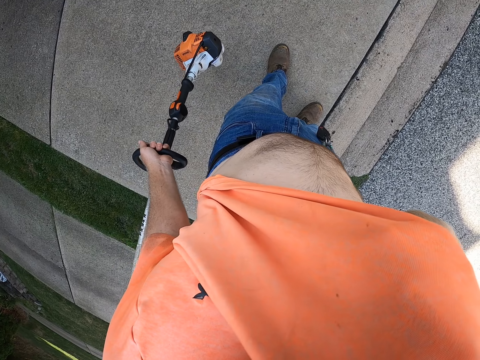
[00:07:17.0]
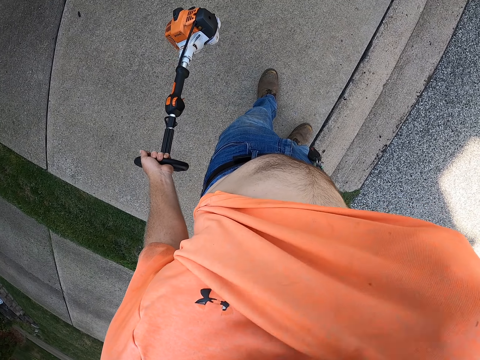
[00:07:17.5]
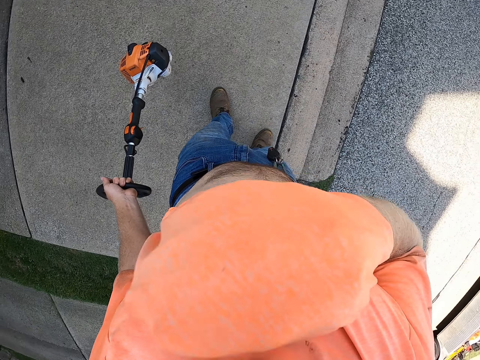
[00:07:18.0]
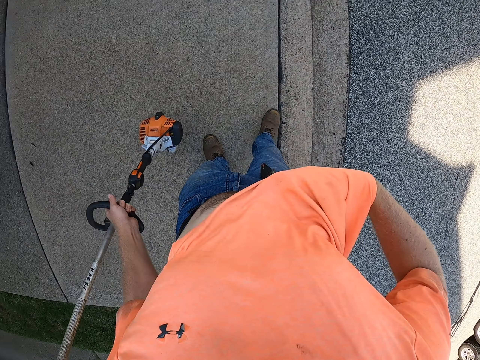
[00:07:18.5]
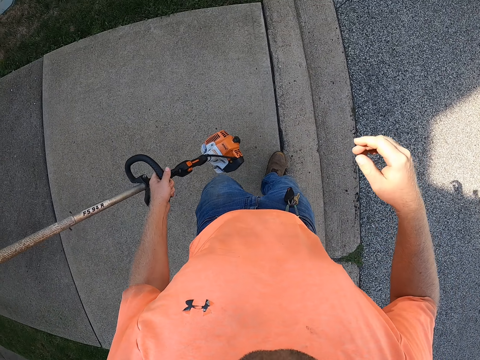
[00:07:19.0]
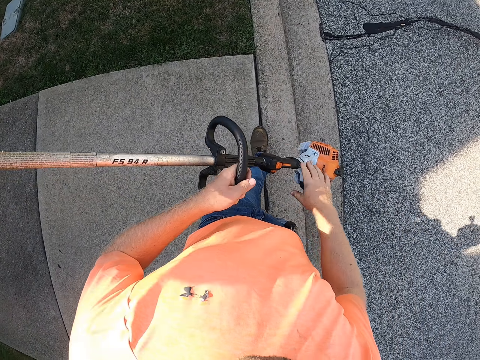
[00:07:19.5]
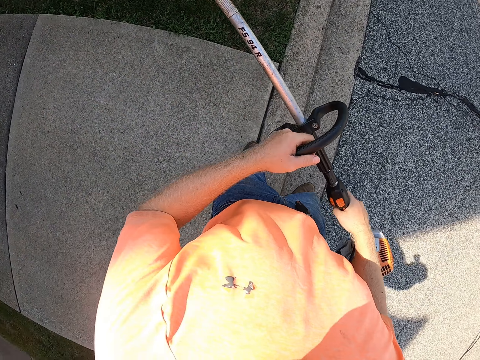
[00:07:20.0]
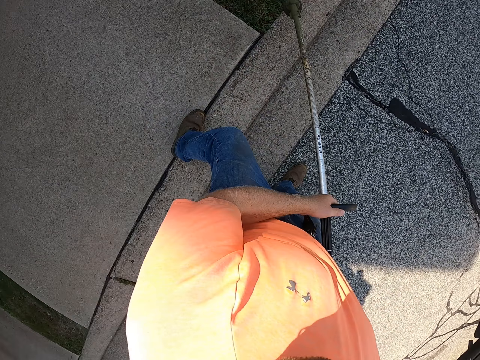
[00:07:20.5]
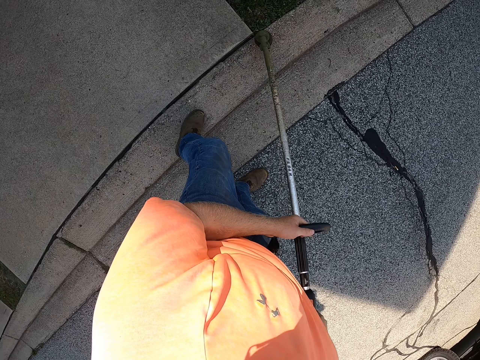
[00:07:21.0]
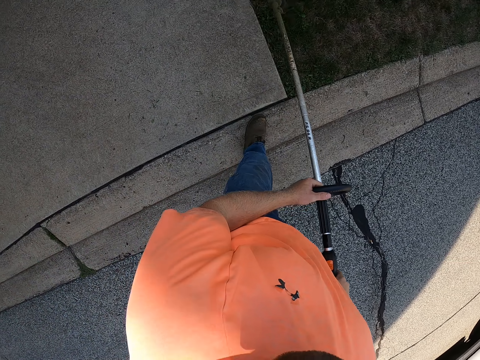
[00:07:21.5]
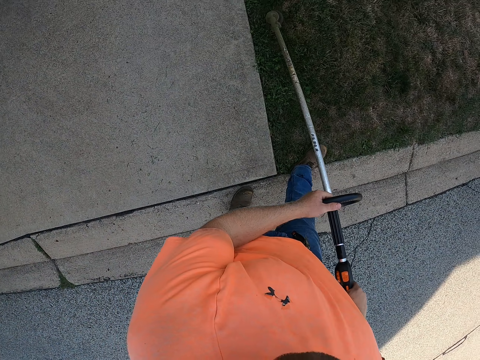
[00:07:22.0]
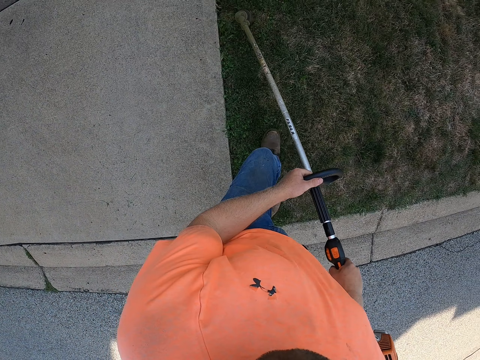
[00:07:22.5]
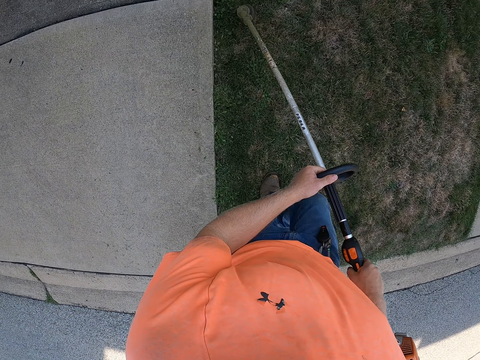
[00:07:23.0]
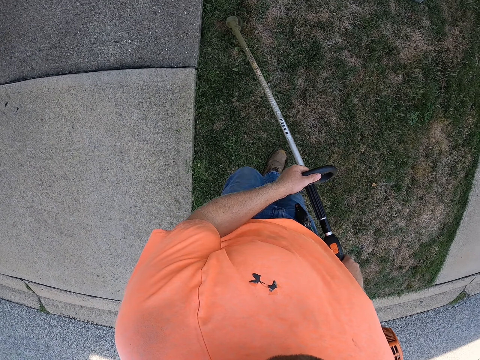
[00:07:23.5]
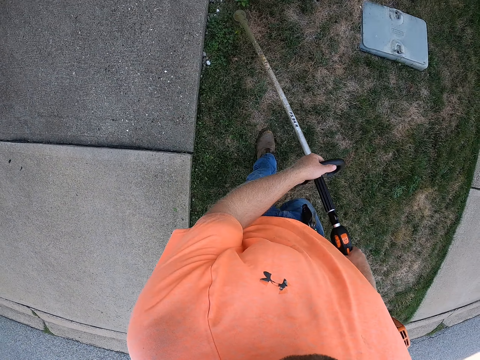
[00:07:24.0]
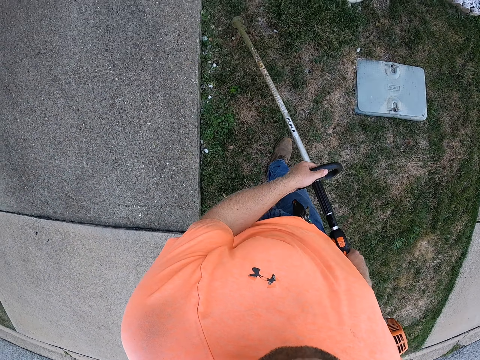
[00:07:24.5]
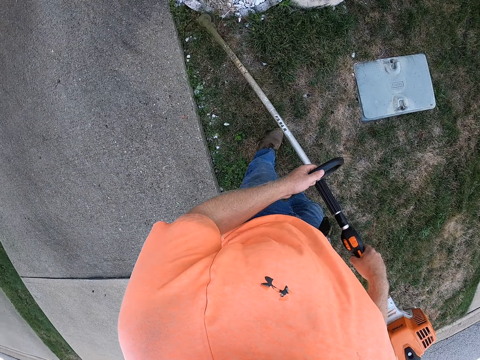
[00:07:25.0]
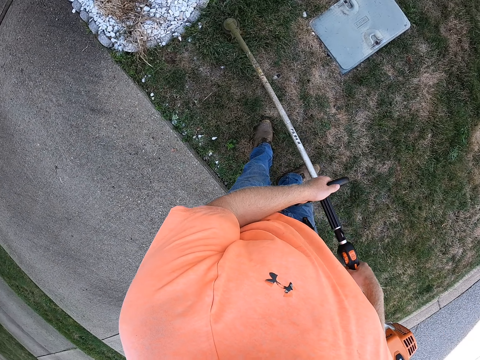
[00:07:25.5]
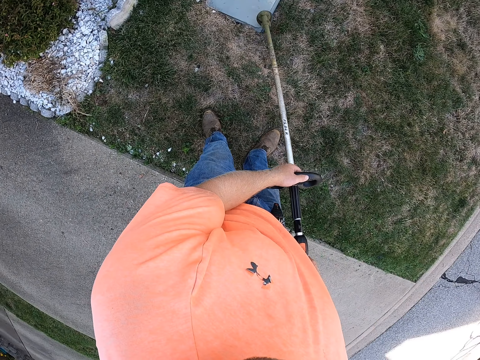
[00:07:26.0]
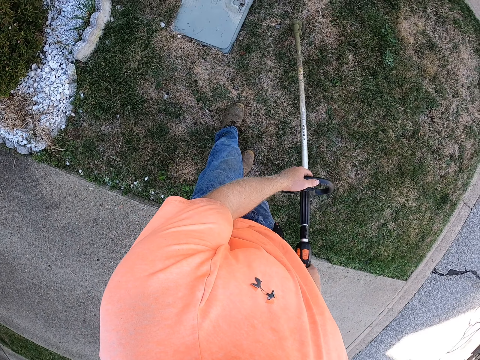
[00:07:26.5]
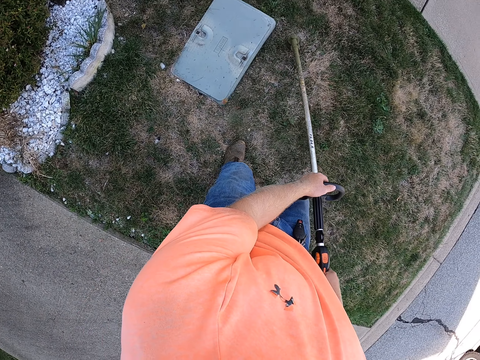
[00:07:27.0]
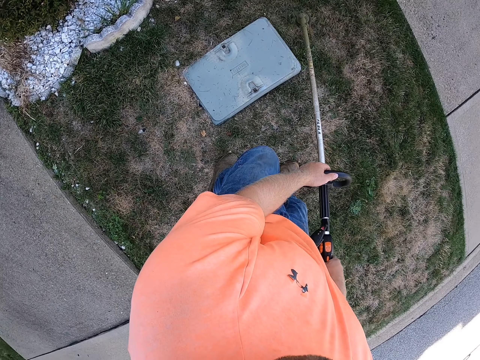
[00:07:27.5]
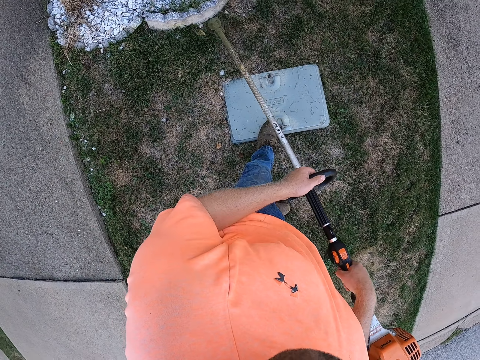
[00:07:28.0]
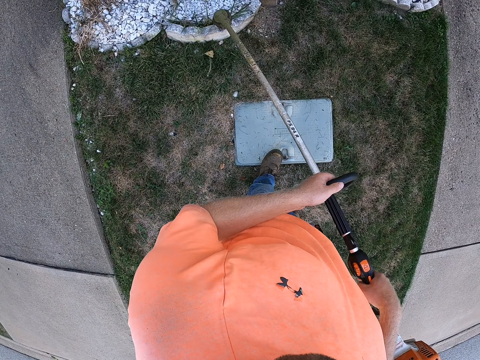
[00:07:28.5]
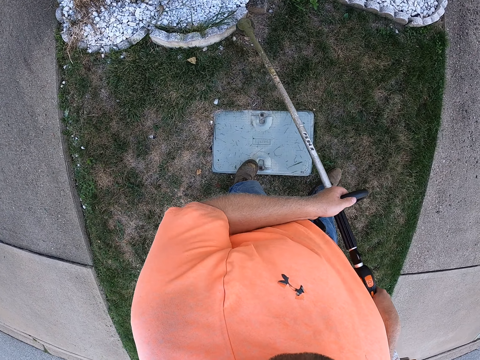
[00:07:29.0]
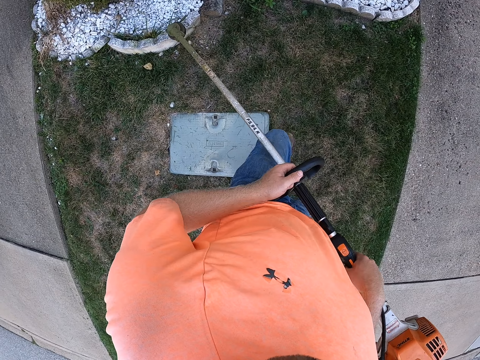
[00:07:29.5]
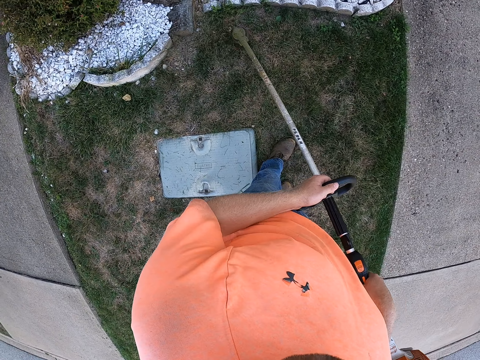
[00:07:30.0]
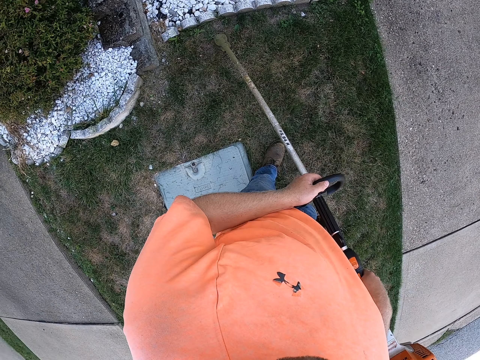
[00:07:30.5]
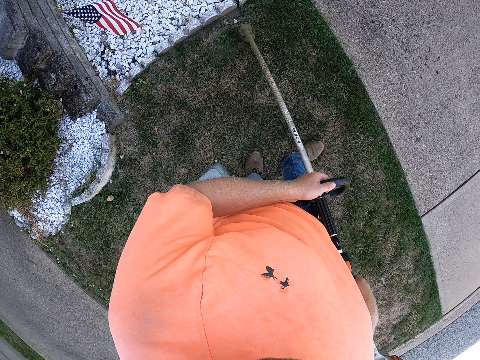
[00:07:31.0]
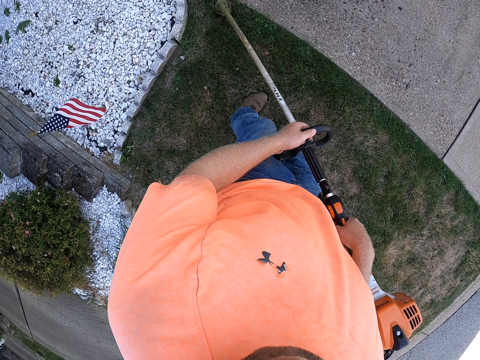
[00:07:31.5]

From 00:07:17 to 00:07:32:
The camera wearer holds the grass trimmer in both hands. They trim a lawn with the grass trimmer in both hands.

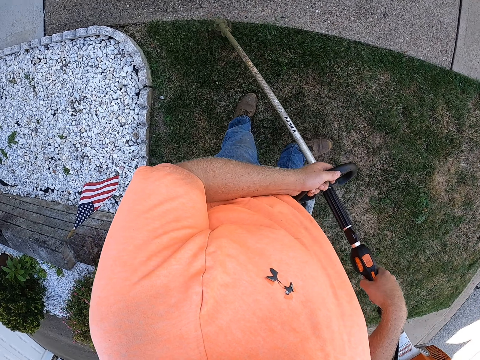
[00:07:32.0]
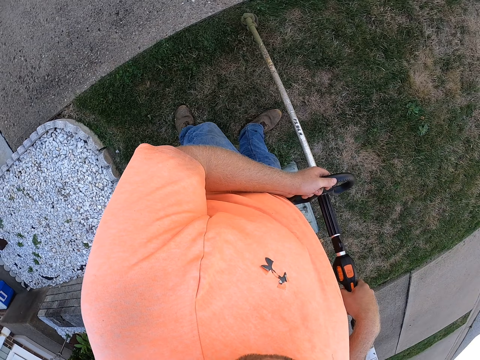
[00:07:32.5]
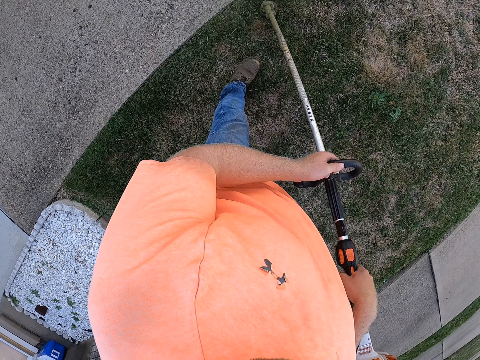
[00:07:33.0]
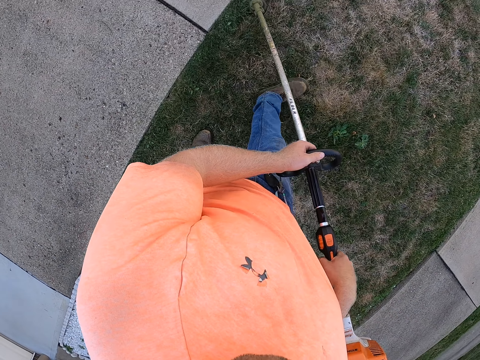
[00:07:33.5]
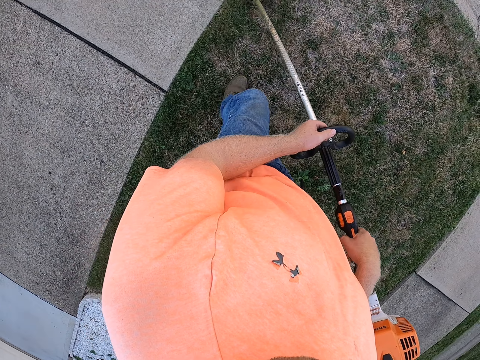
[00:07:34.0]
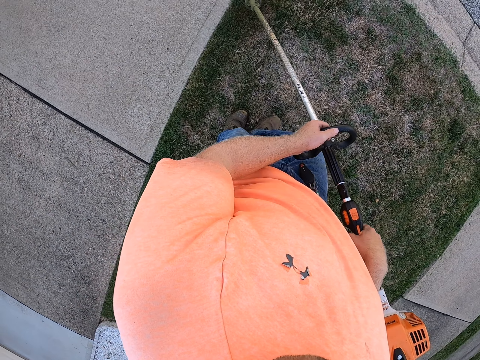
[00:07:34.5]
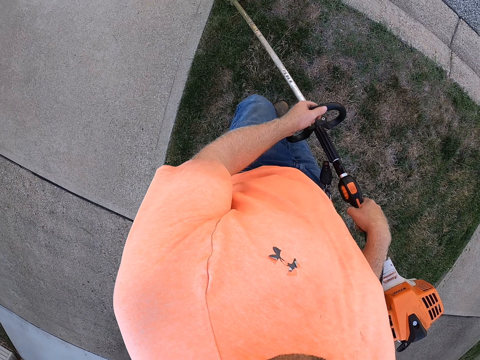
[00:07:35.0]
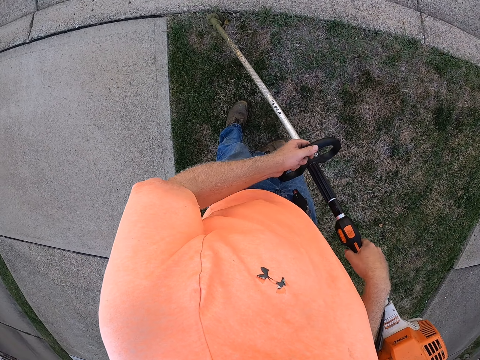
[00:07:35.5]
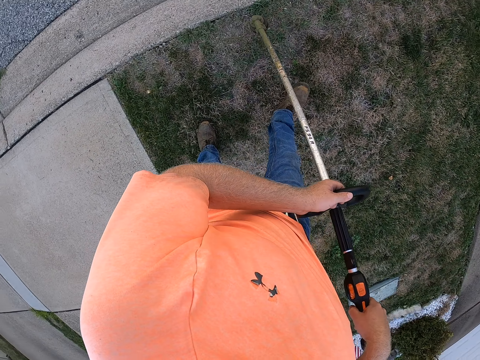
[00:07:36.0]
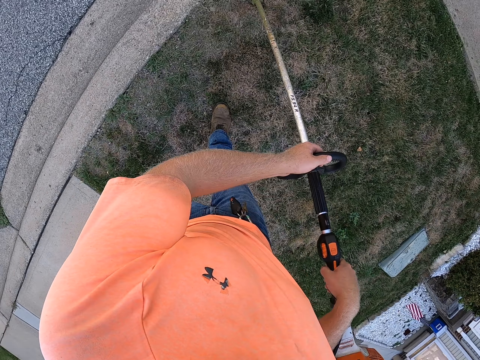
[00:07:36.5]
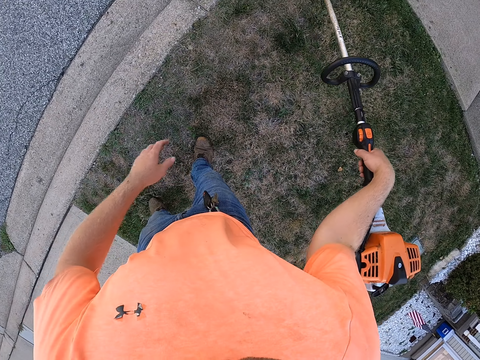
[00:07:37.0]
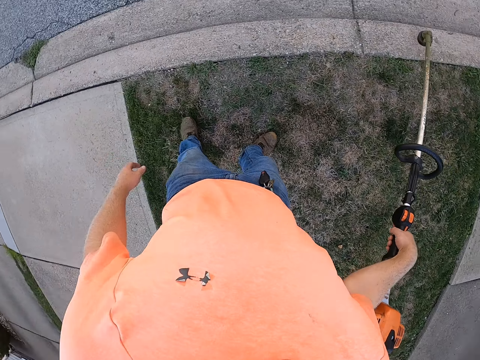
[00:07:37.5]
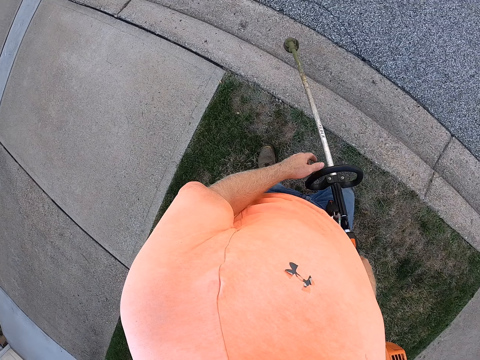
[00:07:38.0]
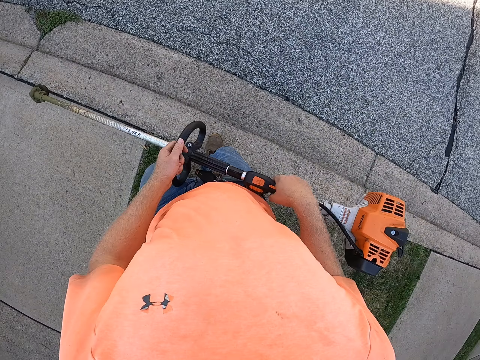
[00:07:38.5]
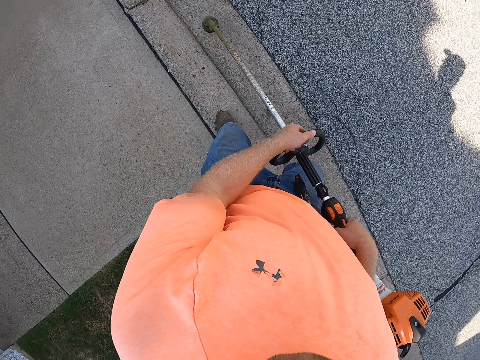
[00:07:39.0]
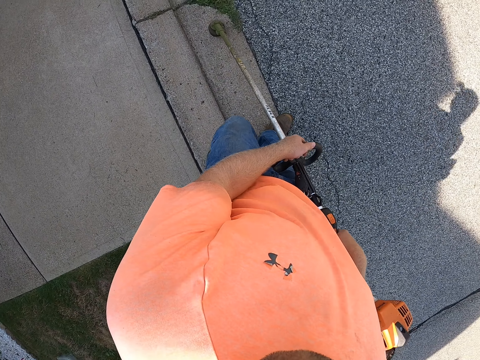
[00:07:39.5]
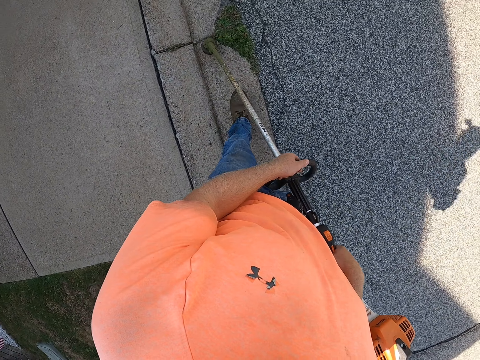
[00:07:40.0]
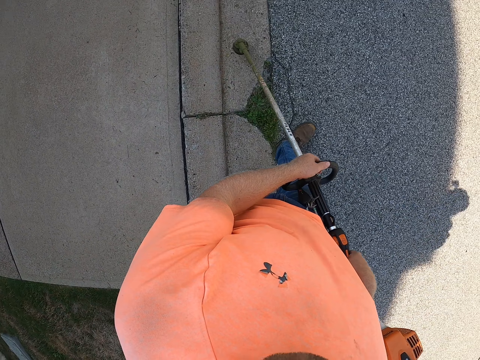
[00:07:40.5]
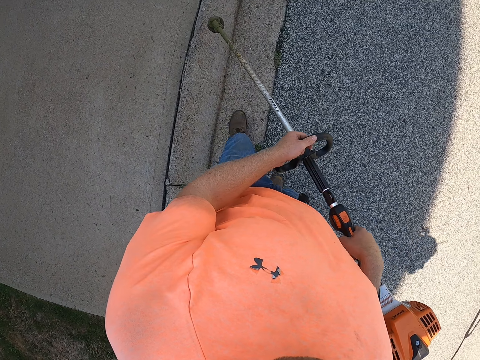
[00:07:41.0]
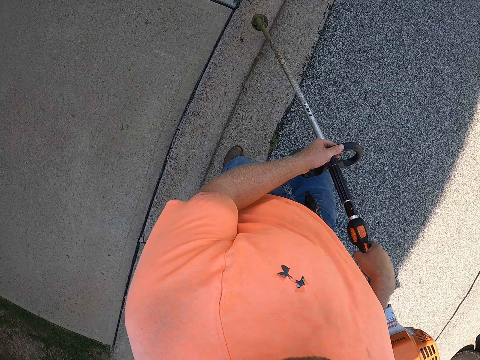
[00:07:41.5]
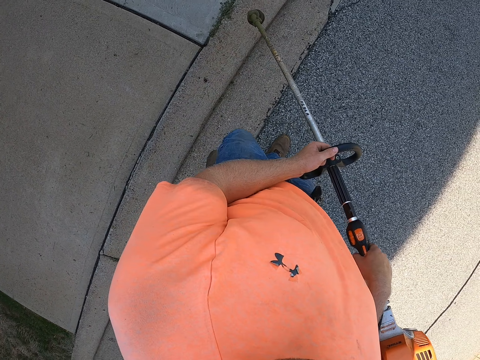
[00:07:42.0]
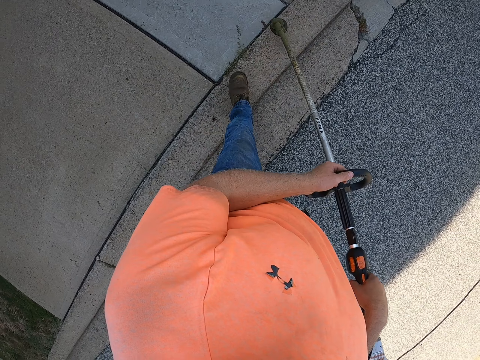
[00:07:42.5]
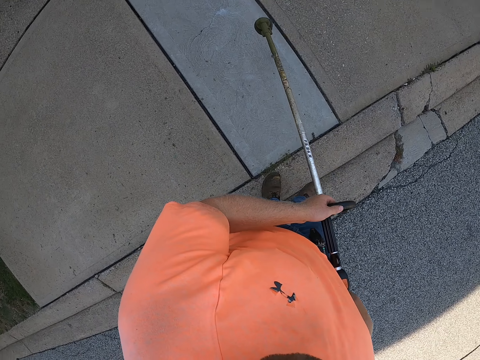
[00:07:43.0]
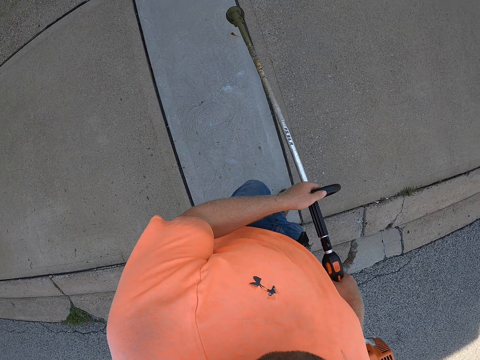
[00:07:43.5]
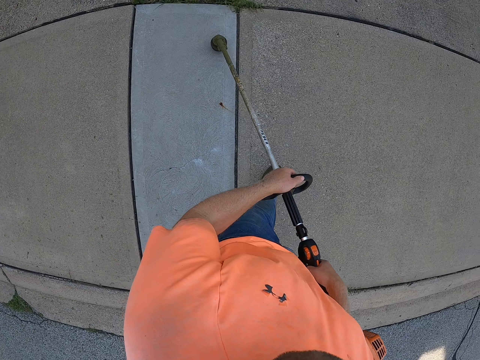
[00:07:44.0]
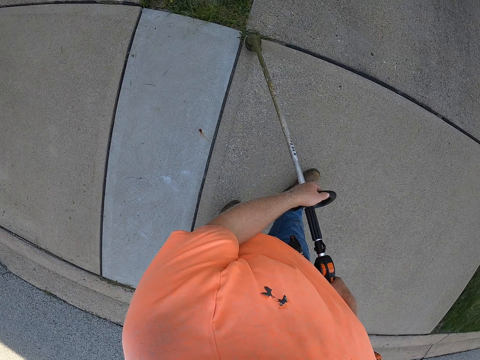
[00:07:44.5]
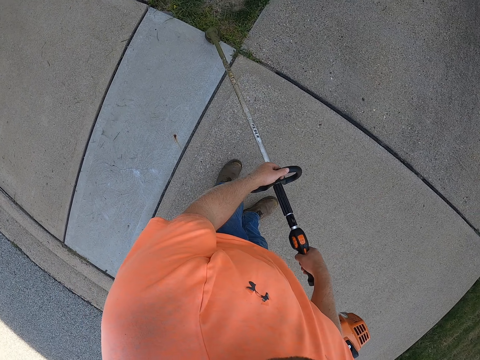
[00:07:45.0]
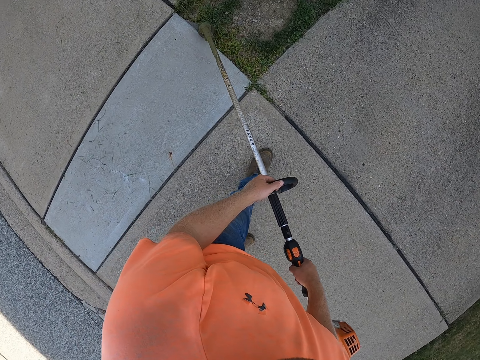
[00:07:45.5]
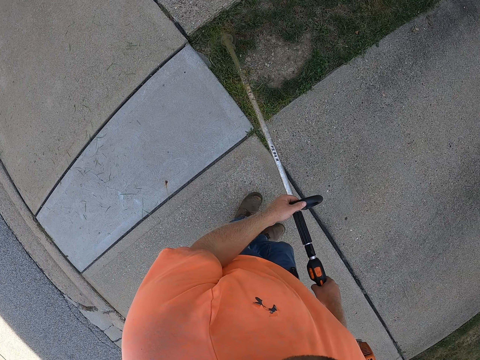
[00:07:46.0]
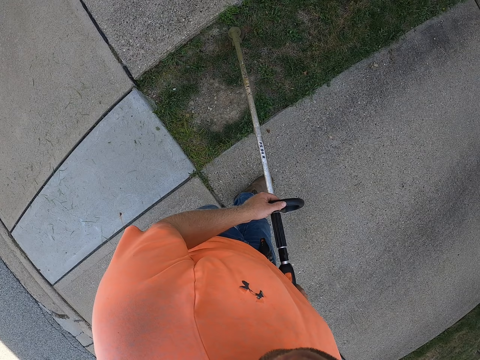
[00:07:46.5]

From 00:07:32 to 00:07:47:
The camera wearer trims patches of weed in the ground with the grass trimmer in both hands. They trim a lawn with the grass trimmer in both hands.
